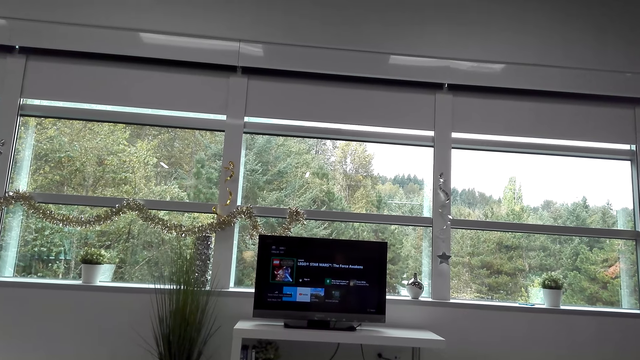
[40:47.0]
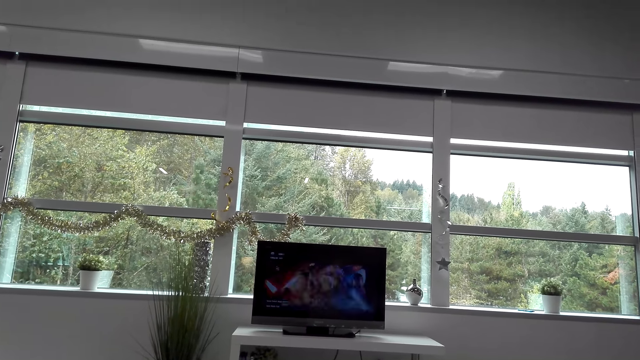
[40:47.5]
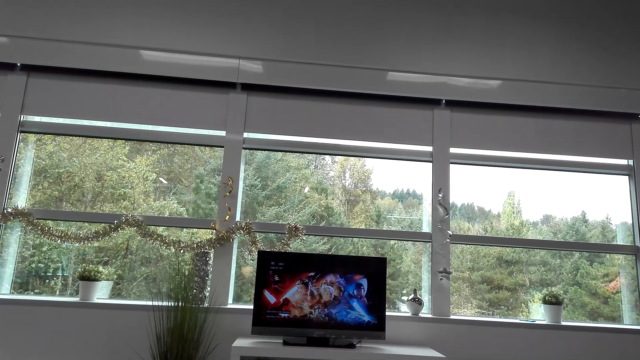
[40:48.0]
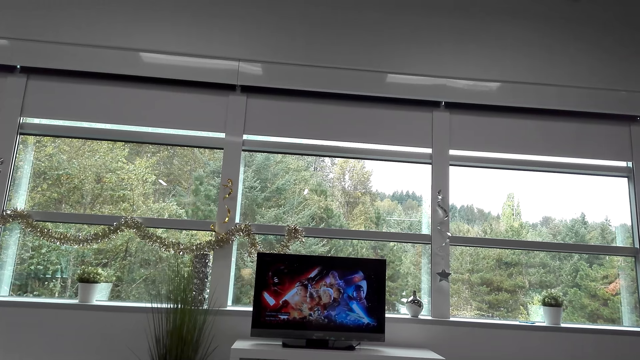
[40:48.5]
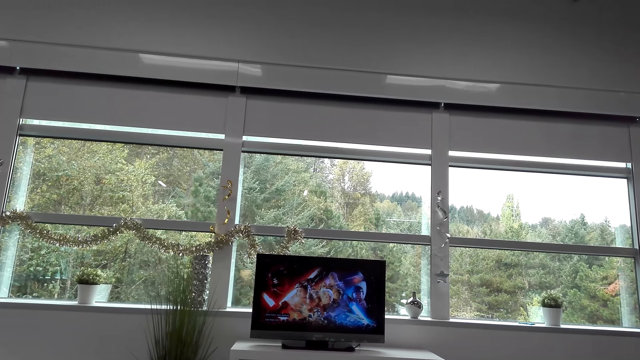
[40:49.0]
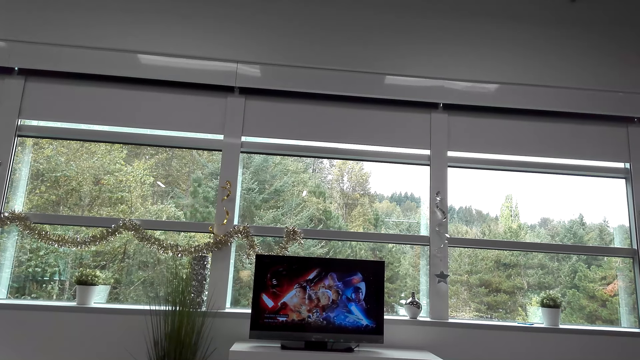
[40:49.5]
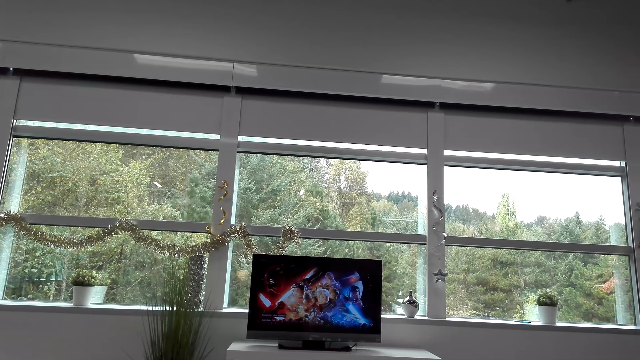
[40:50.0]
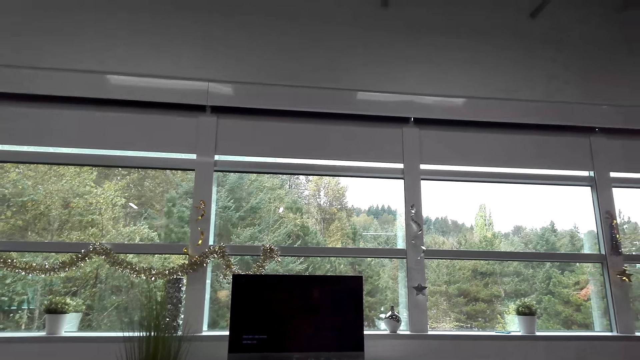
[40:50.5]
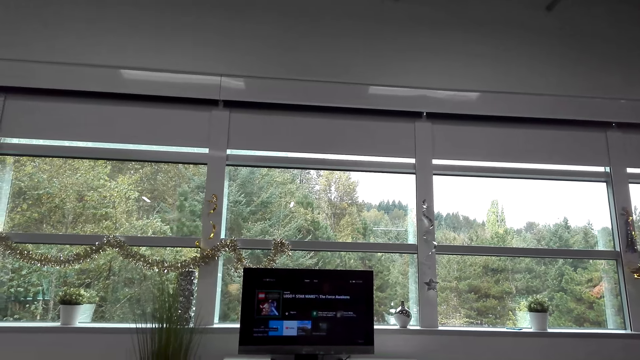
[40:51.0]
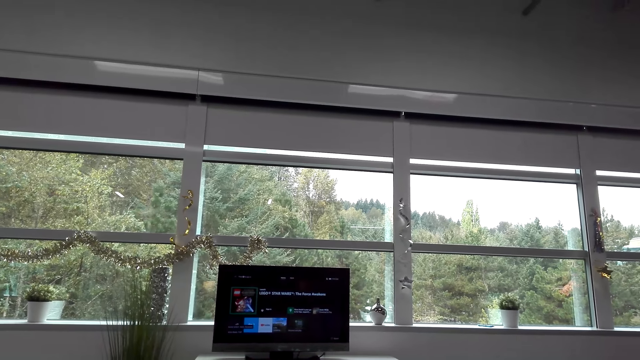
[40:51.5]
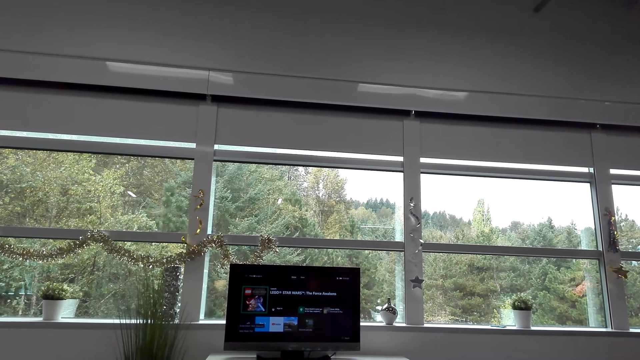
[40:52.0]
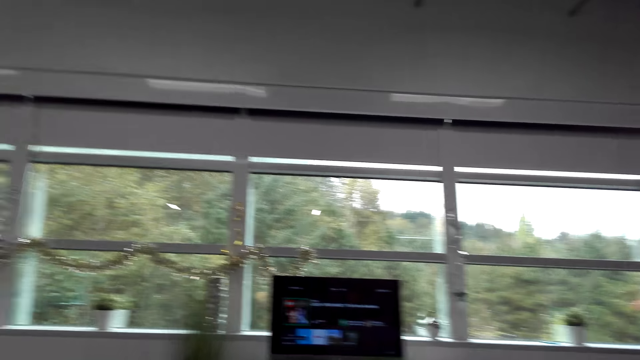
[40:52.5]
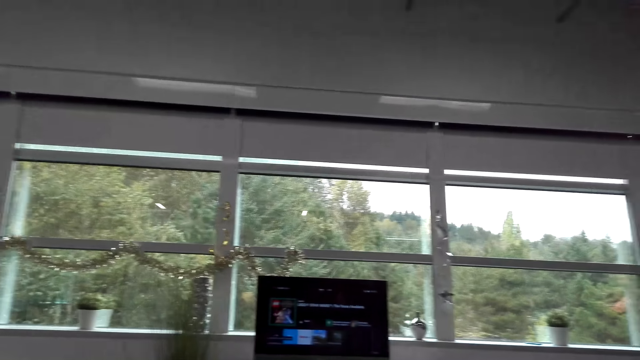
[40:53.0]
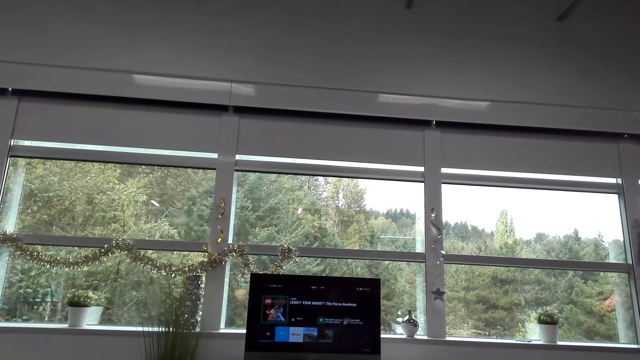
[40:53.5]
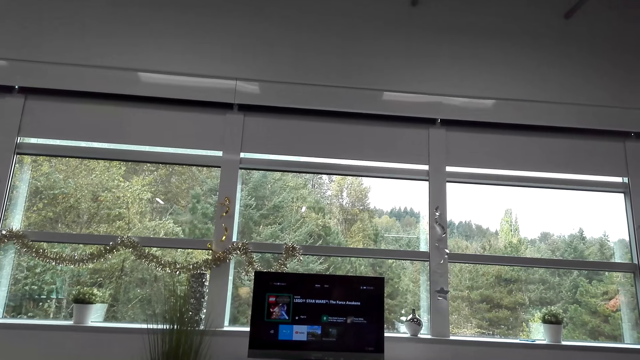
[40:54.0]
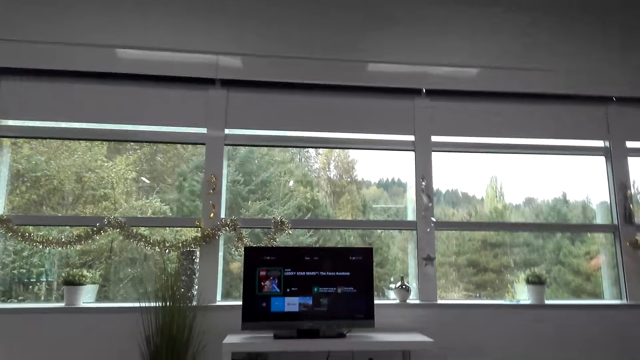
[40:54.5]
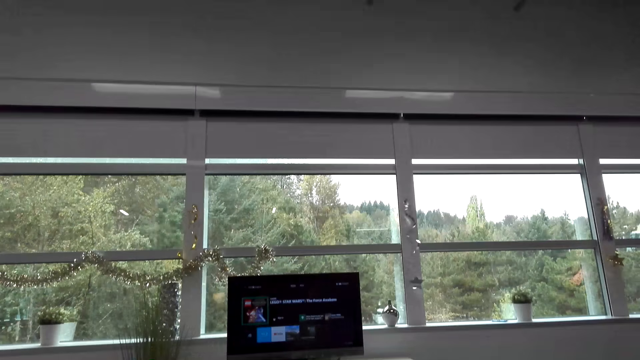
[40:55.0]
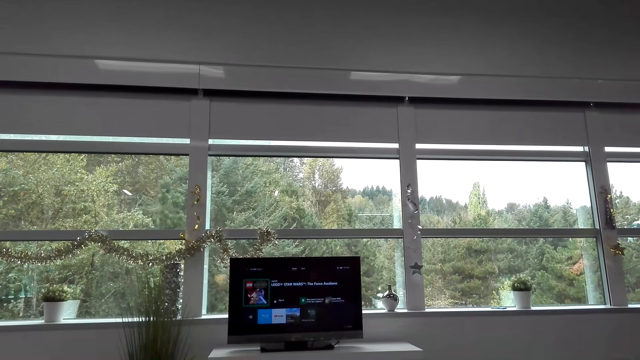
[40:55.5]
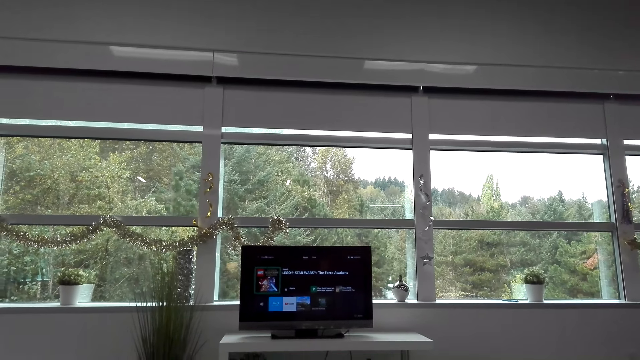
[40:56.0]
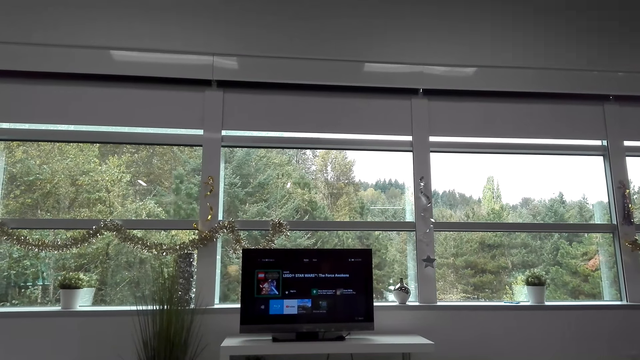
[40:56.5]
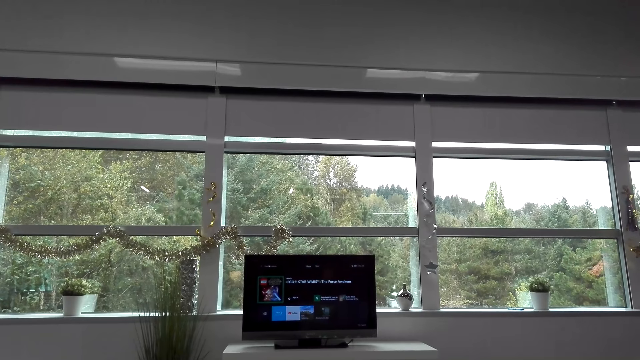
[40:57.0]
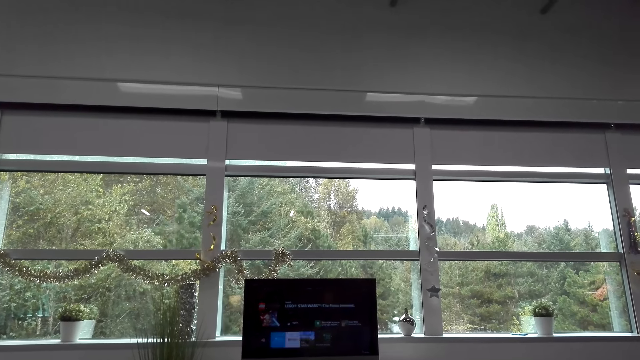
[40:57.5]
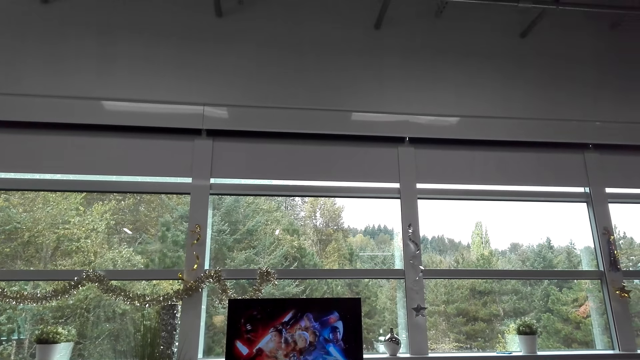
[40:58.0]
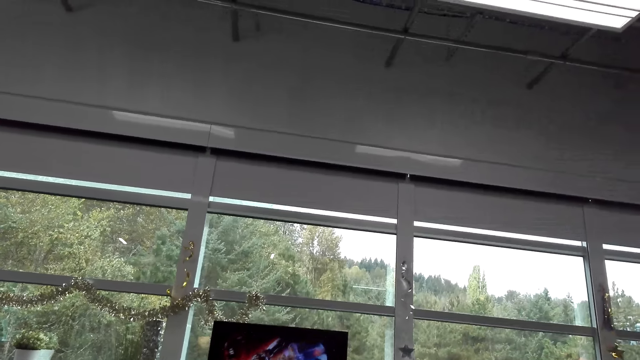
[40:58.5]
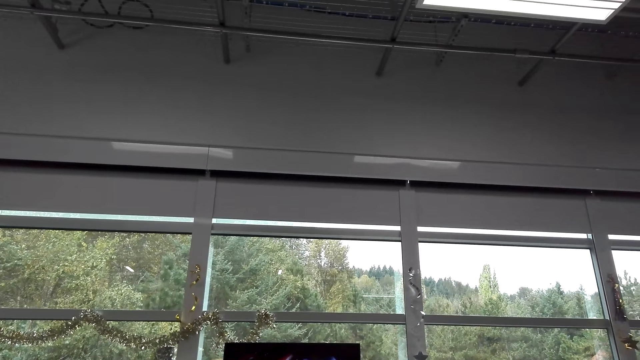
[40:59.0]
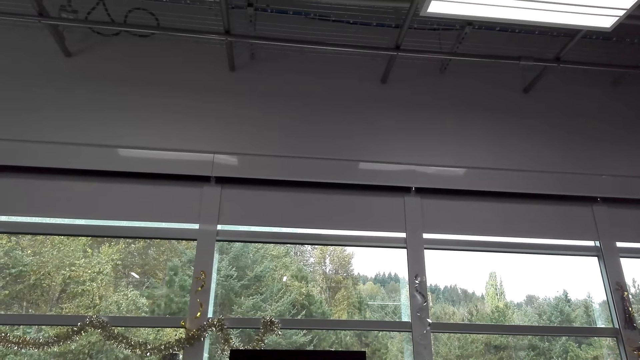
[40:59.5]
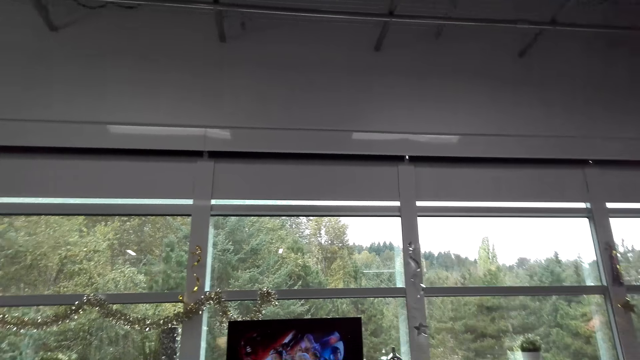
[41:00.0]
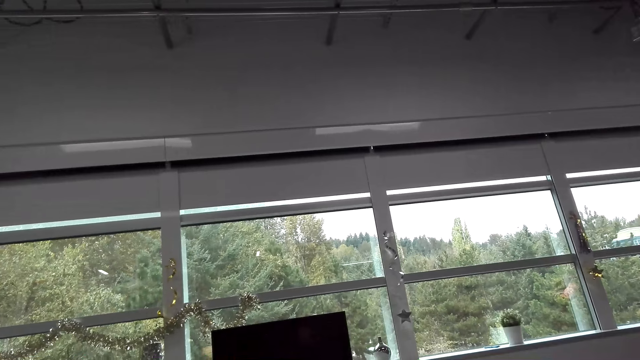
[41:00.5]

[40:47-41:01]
The camera wearer converses with a man.

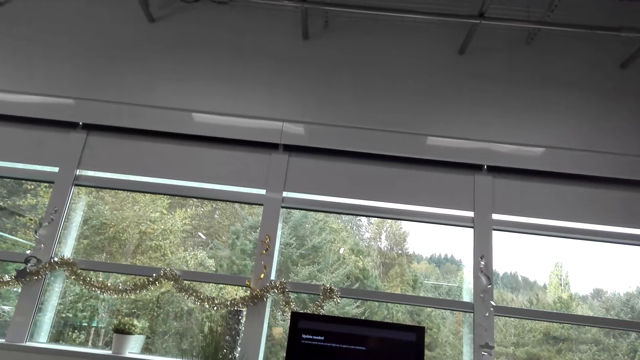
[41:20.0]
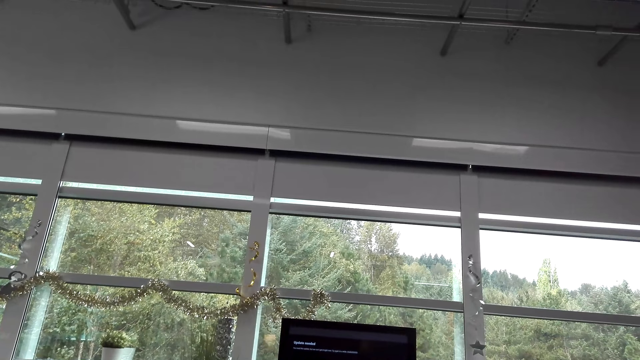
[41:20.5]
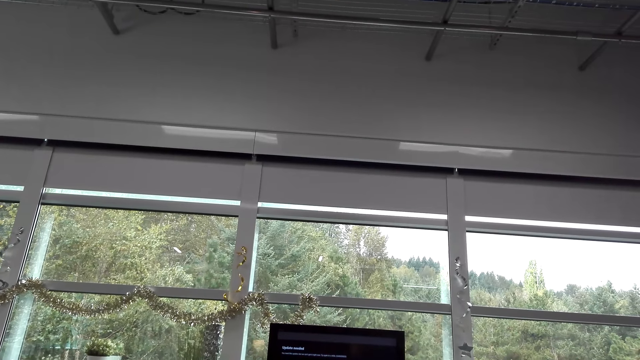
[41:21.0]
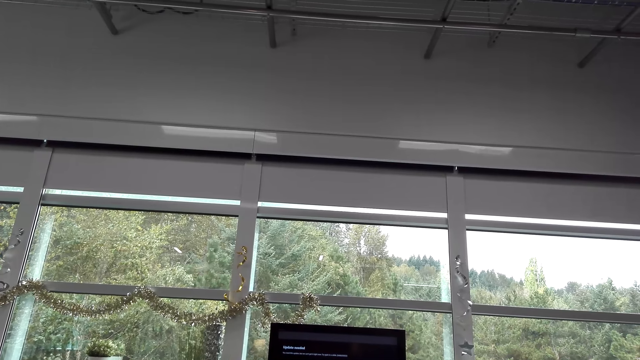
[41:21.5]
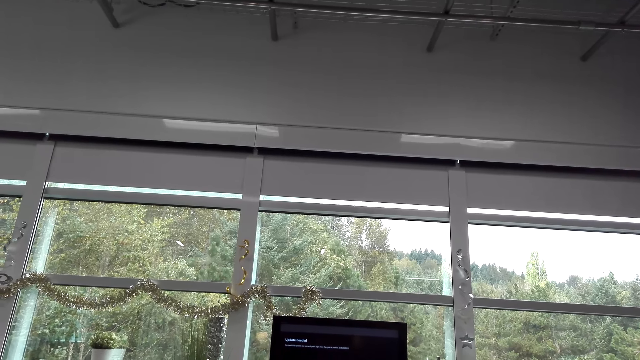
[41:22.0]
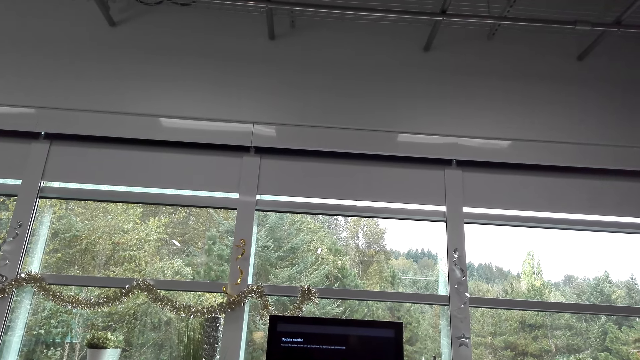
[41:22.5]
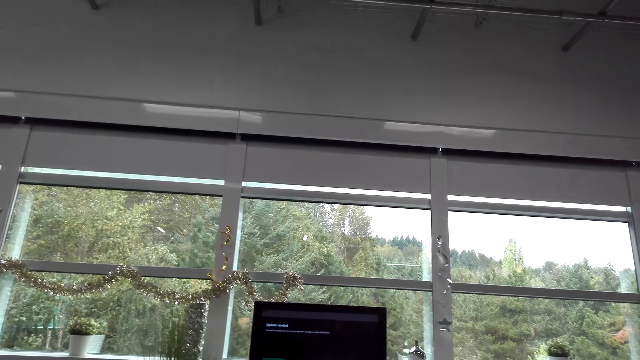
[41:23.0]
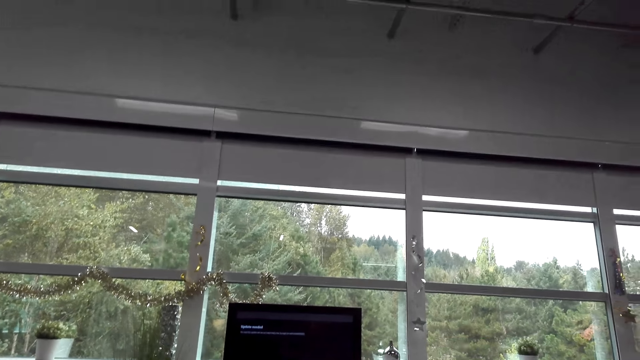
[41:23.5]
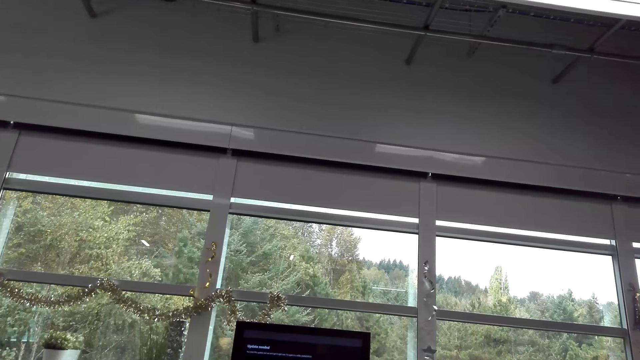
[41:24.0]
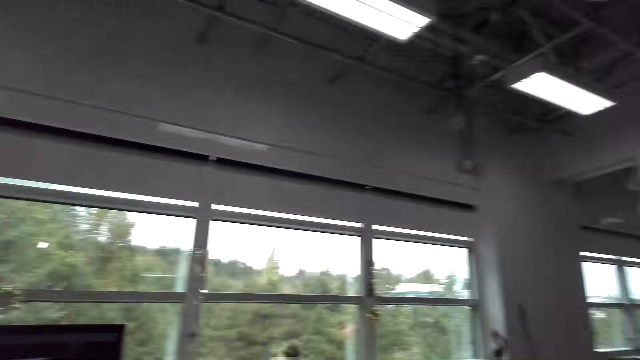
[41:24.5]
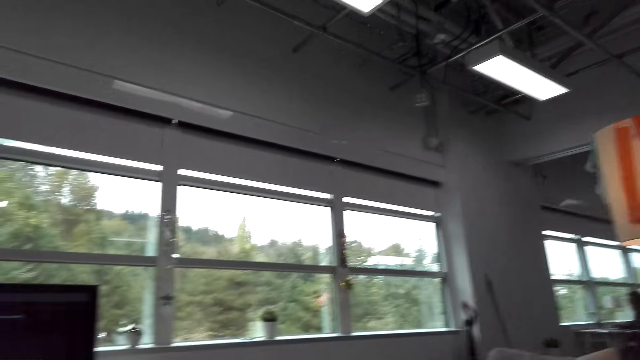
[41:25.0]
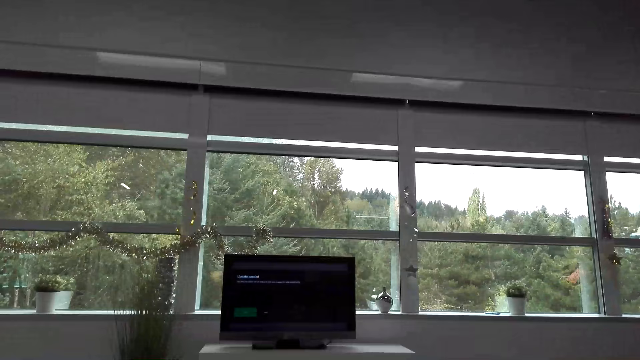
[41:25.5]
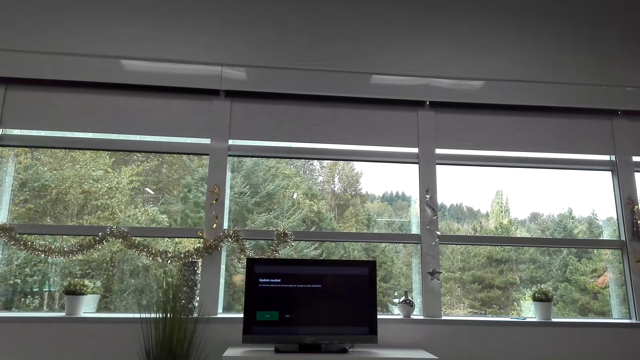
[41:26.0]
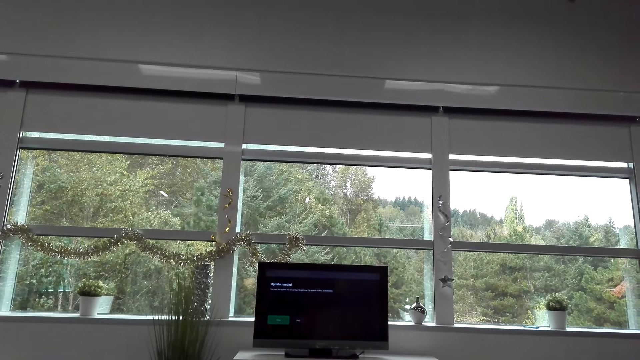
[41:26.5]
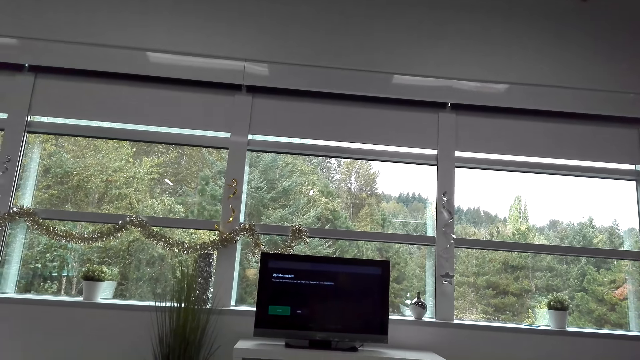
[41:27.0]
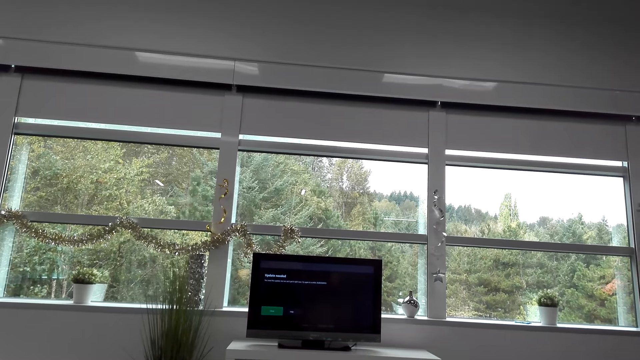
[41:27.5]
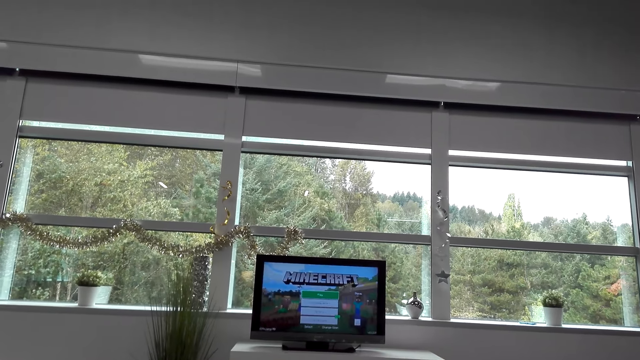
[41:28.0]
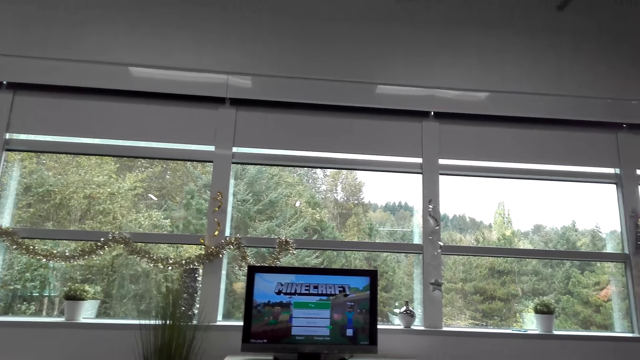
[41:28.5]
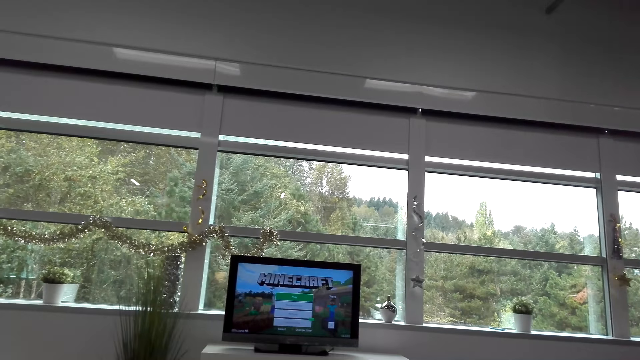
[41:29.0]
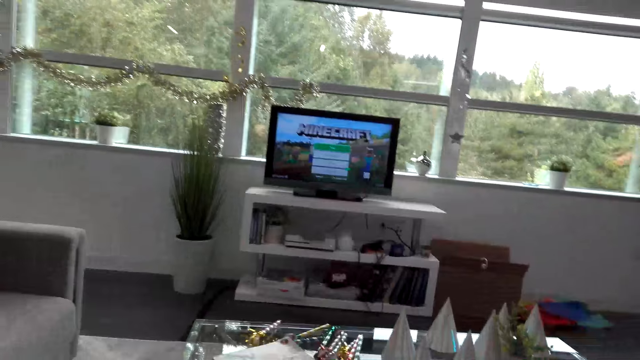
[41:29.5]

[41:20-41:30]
The camera wearer looks around the house. They open the television.
